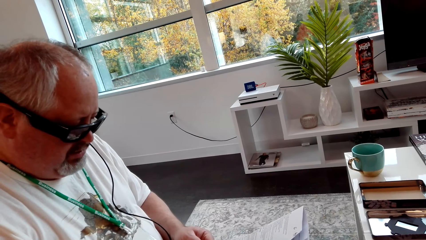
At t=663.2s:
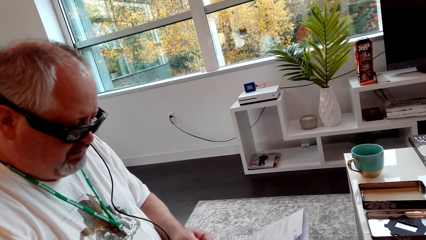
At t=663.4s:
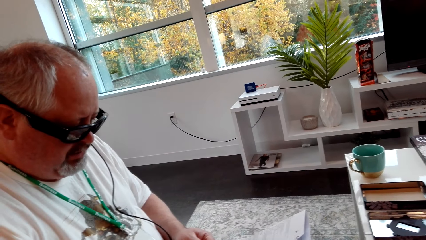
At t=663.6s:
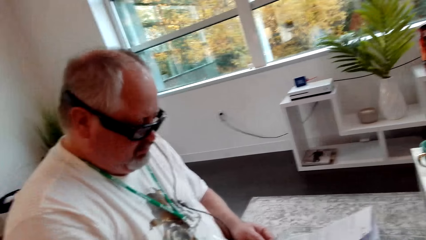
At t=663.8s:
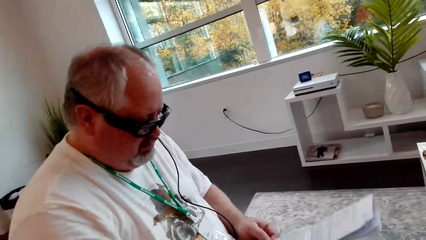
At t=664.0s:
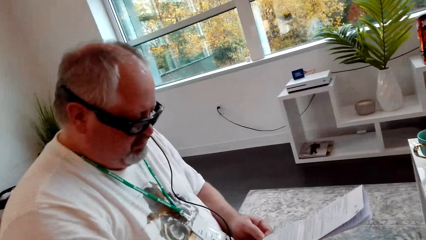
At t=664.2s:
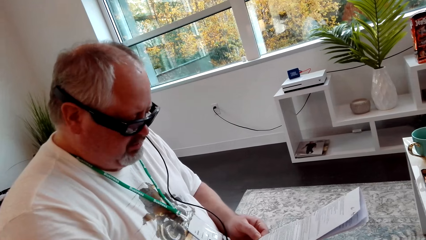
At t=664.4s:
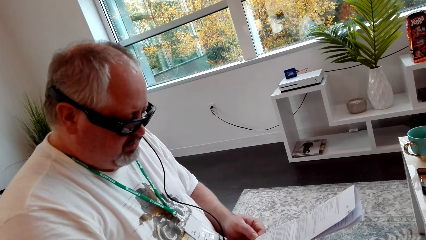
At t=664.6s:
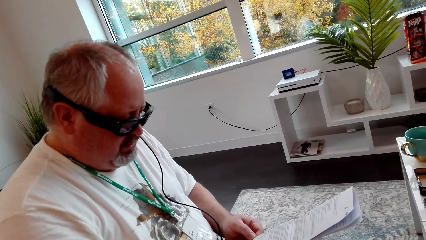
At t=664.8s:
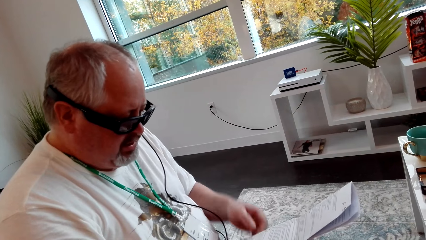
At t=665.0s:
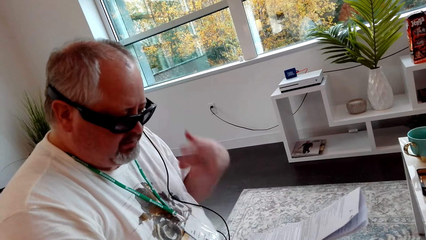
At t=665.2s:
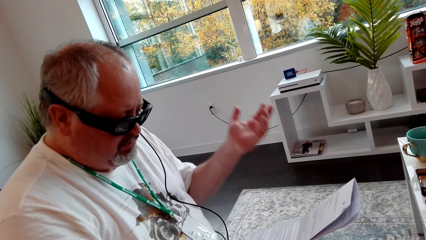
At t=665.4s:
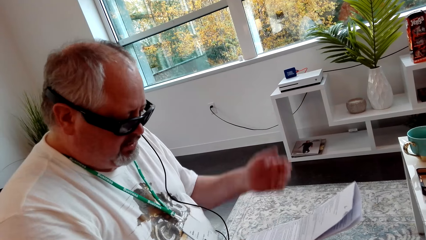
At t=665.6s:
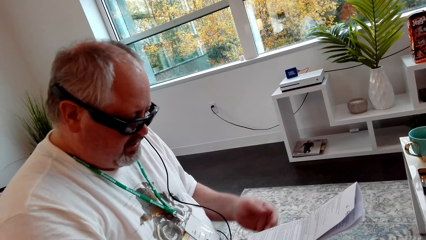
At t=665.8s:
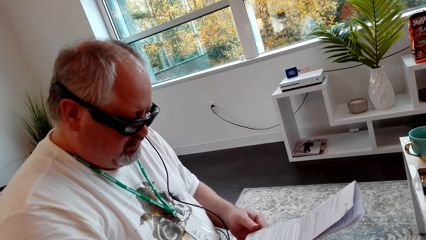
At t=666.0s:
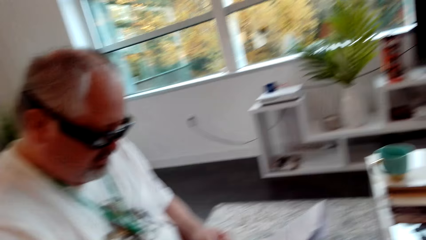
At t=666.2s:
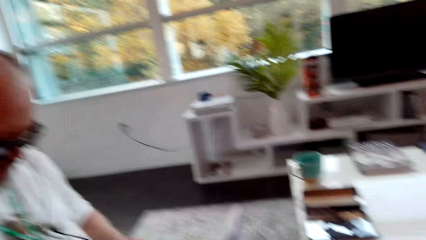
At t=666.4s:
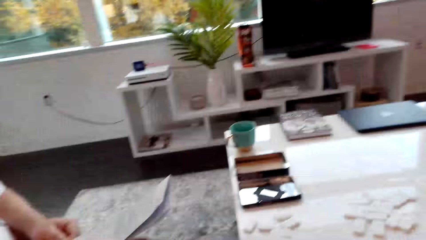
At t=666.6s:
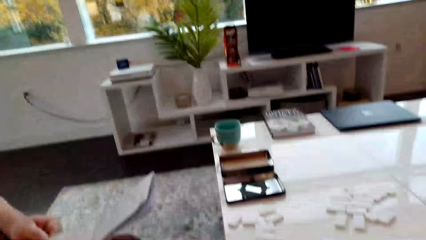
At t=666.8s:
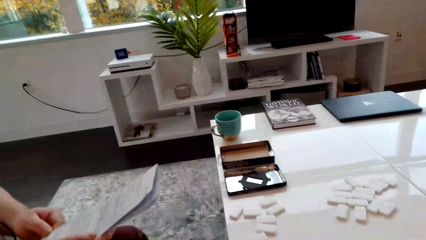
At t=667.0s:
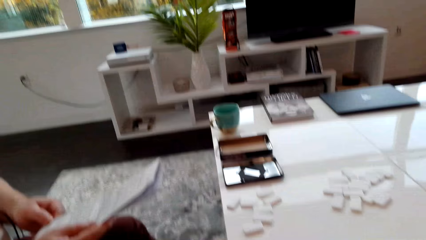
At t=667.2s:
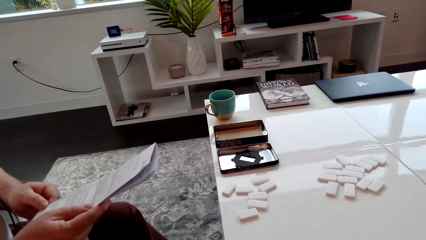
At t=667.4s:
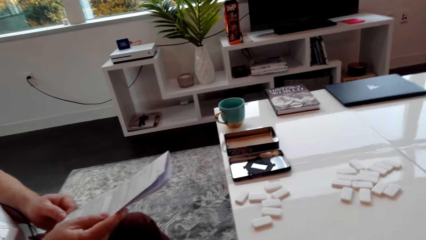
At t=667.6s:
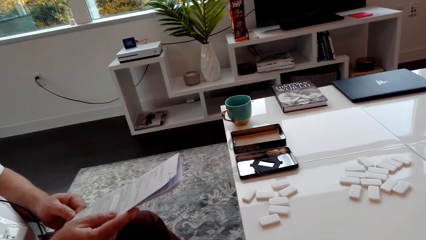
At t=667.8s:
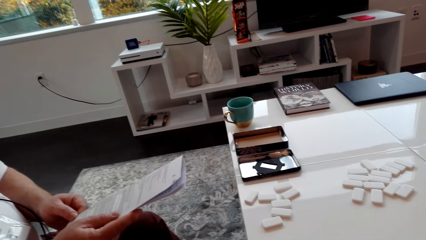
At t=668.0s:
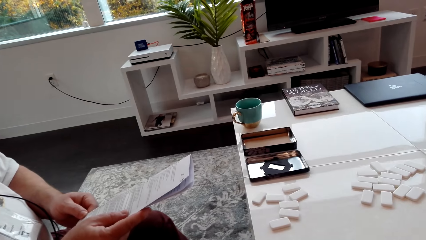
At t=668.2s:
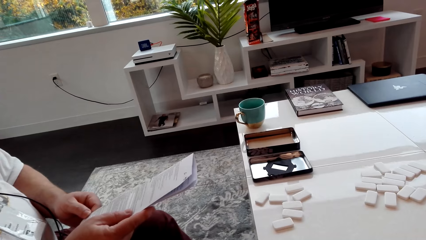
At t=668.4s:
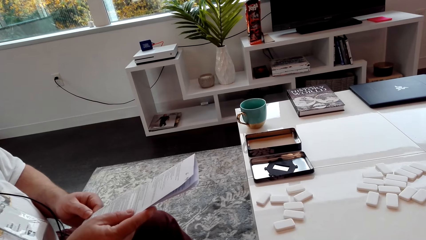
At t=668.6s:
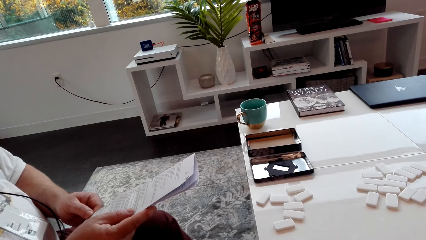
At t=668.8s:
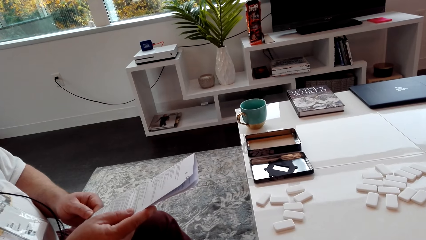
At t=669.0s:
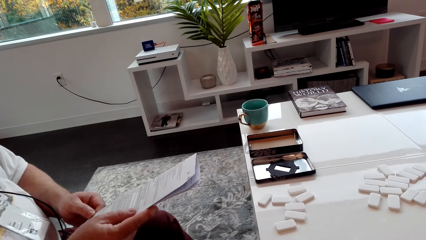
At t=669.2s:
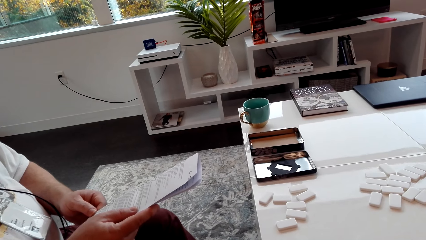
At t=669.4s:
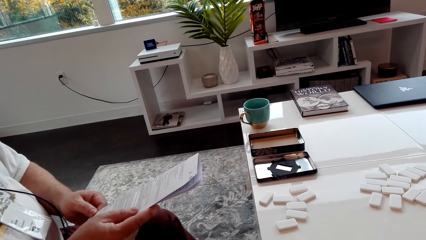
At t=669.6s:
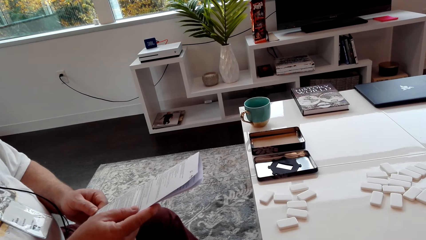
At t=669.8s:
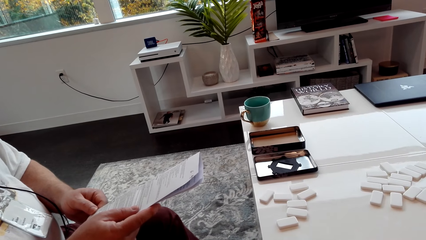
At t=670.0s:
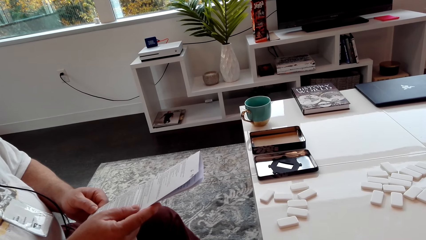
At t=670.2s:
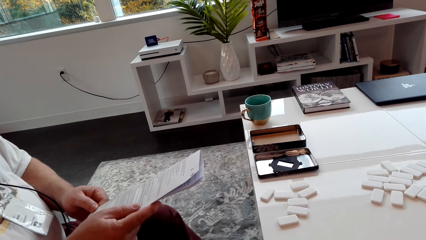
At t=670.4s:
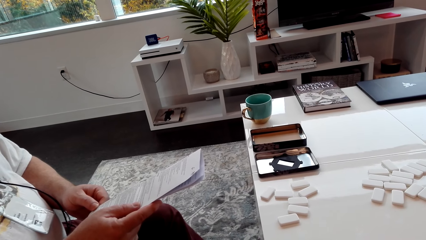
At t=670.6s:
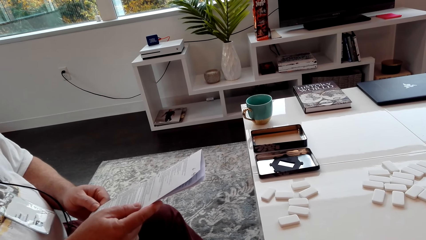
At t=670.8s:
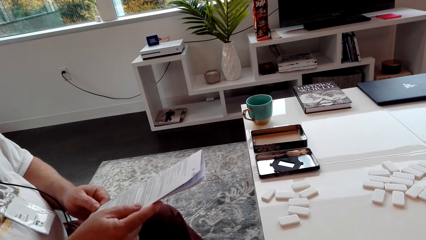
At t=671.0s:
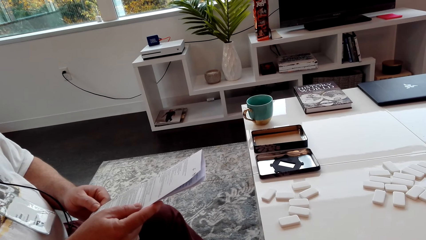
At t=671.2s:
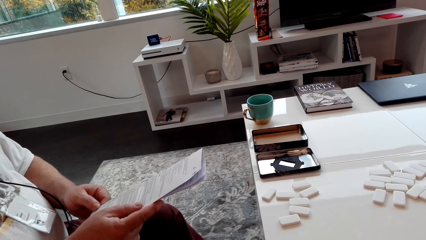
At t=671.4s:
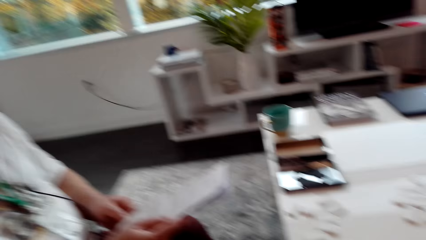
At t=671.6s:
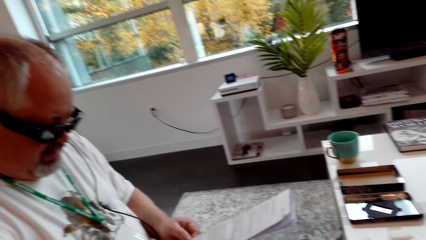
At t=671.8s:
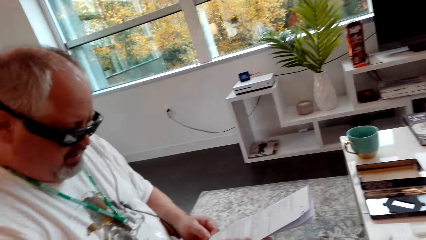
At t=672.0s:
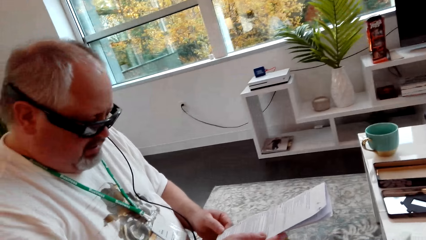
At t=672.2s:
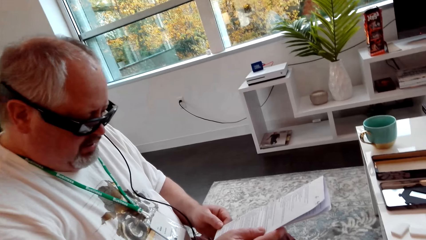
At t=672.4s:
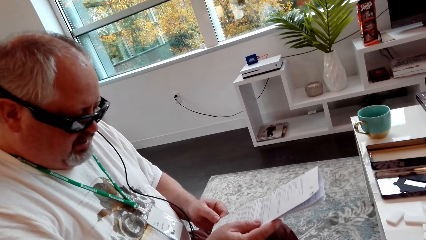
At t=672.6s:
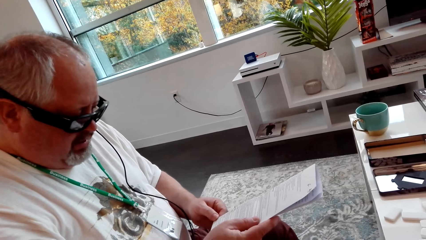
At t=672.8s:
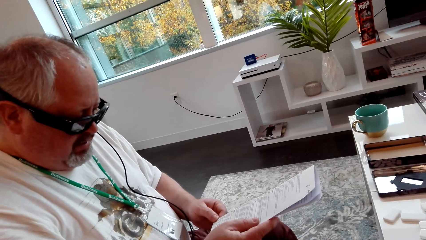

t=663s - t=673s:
A man moves his hands. The camera wearer converses with the man. The man reads the paper.

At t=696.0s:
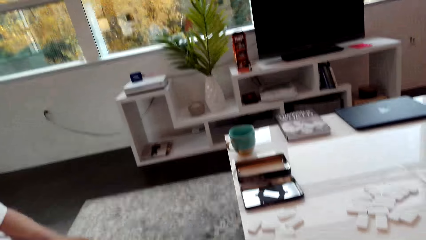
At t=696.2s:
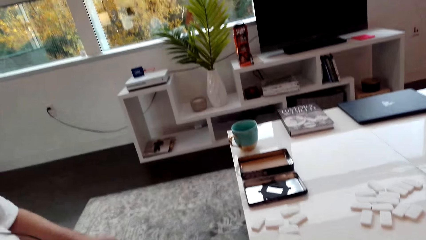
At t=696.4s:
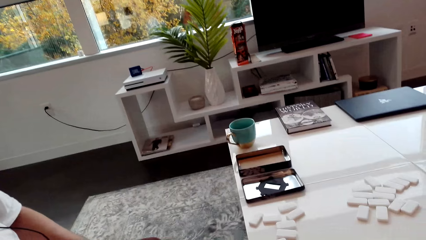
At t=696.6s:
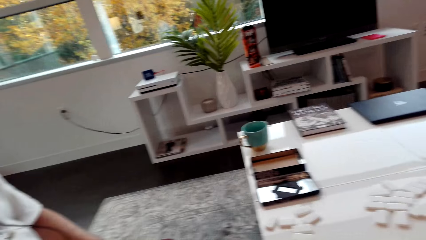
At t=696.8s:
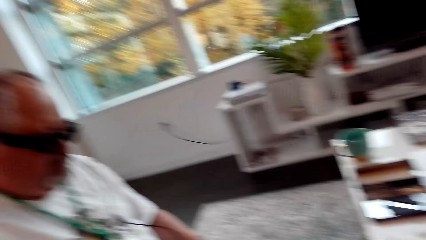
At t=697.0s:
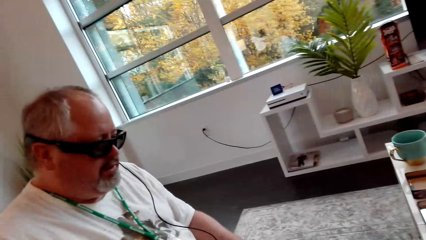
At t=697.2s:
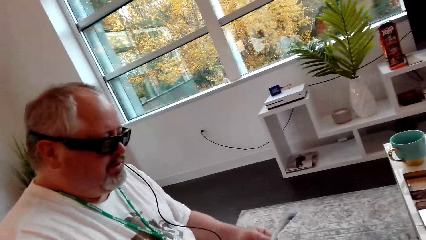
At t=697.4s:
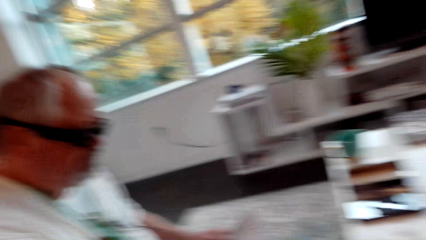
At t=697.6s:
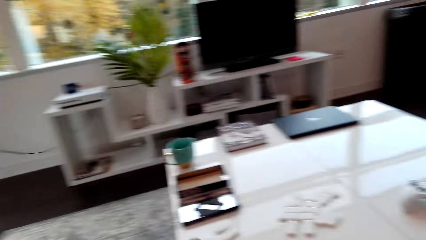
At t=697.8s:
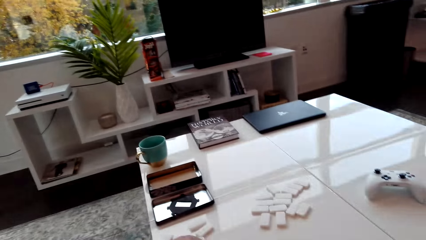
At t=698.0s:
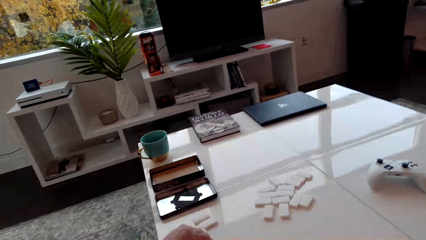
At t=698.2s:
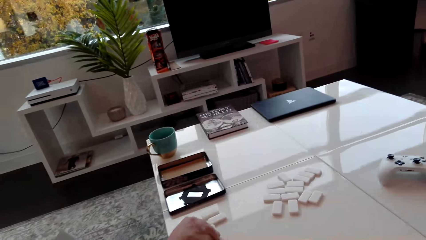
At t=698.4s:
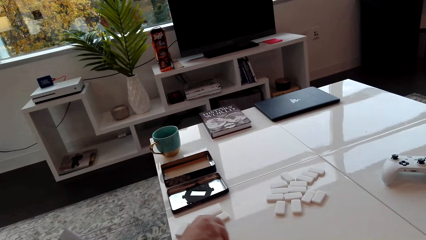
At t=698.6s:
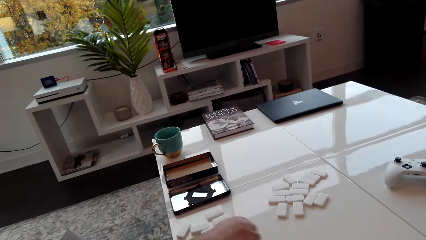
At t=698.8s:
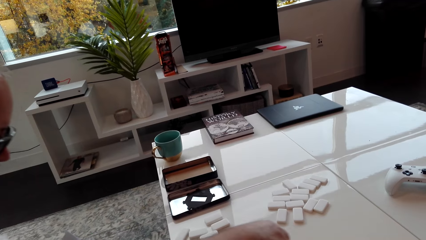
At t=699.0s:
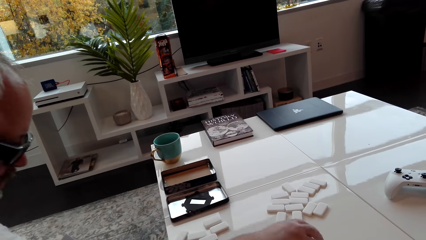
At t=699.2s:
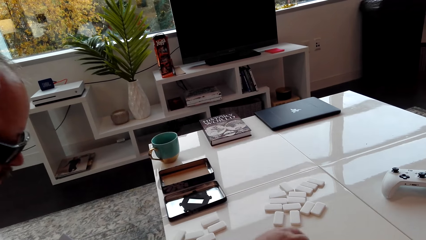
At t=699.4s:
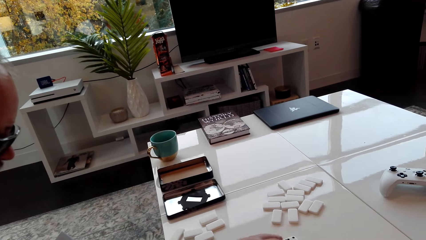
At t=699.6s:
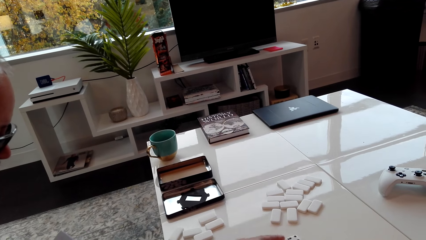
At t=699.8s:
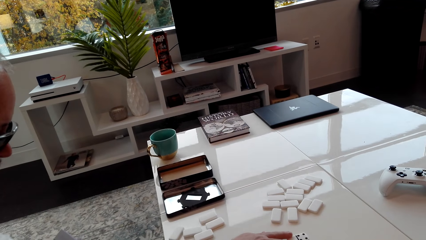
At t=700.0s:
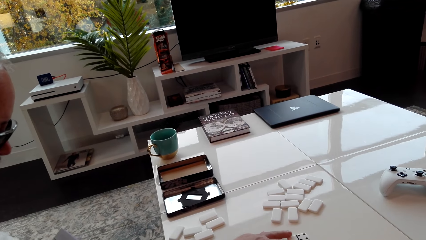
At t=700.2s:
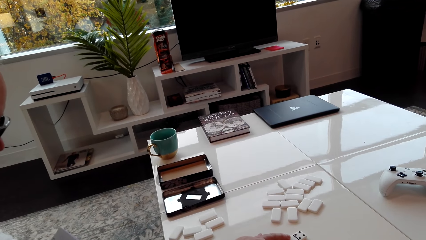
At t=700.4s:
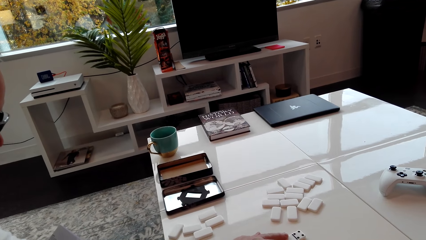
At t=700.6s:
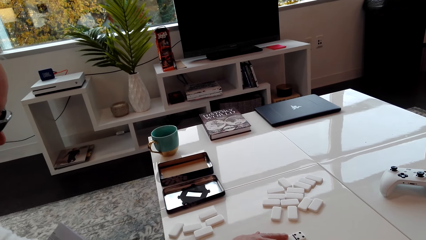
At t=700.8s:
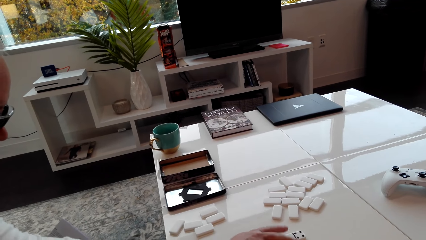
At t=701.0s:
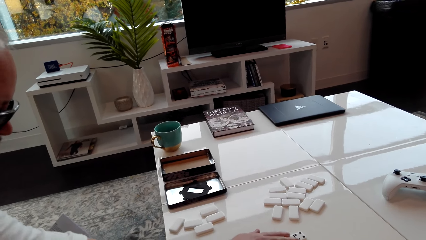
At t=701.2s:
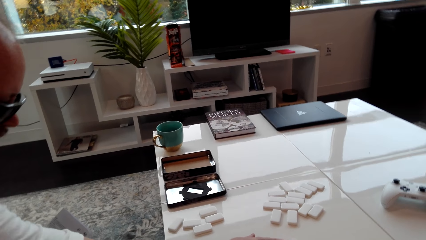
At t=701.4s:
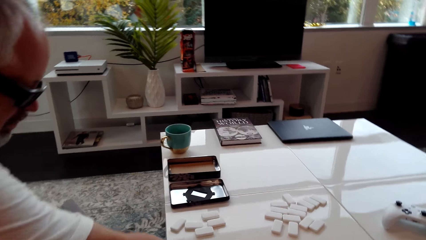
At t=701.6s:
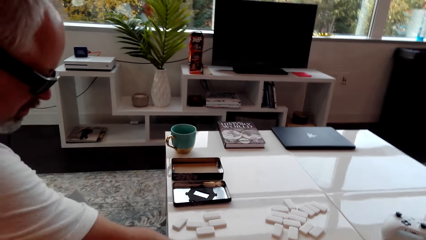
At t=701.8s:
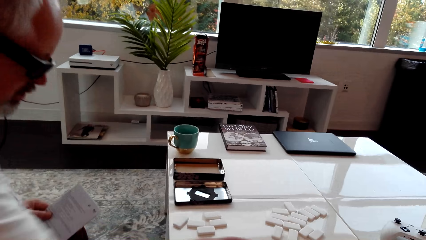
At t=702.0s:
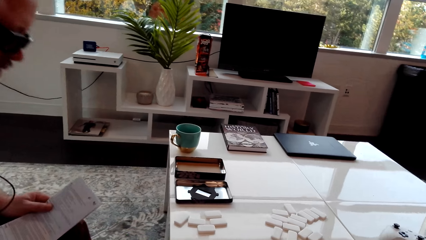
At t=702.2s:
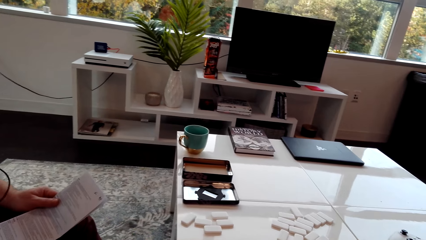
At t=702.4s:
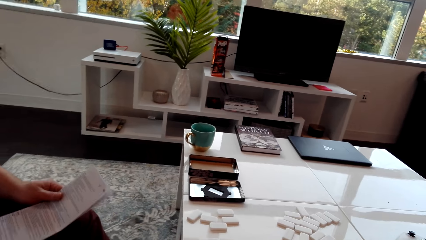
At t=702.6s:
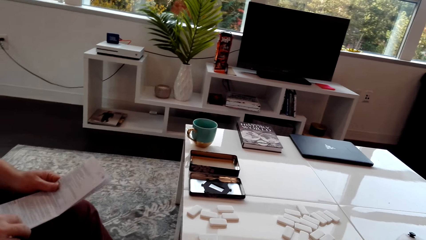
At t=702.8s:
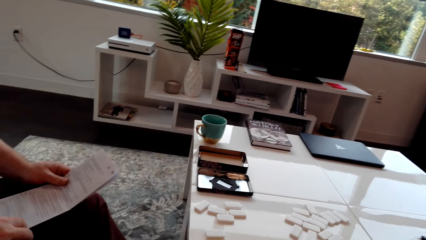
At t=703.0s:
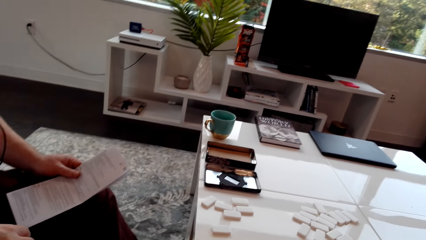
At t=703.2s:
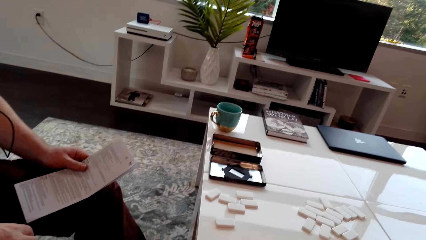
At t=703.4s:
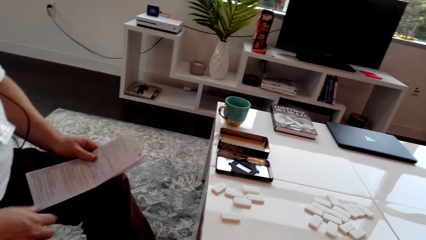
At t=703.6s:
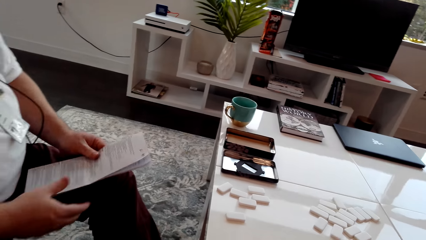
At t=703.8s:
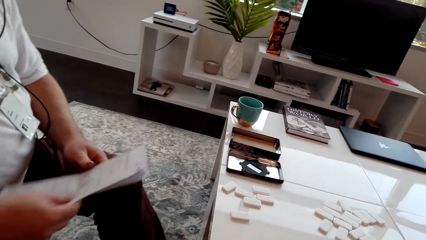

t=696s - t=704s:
A man touches the dominoes, moves the dominoes dice and reads the paper.
